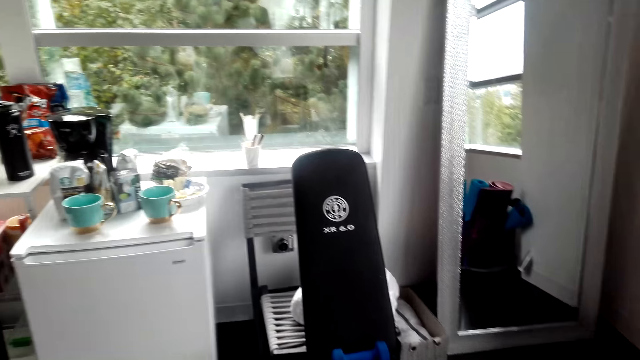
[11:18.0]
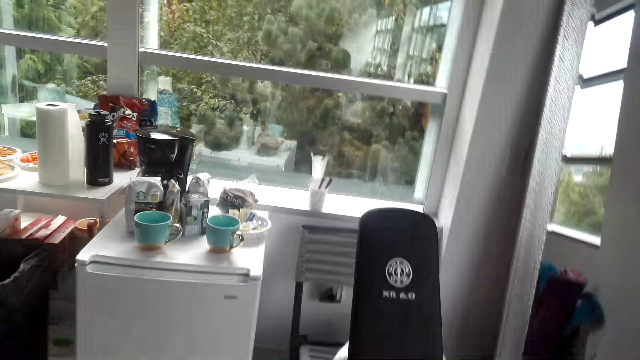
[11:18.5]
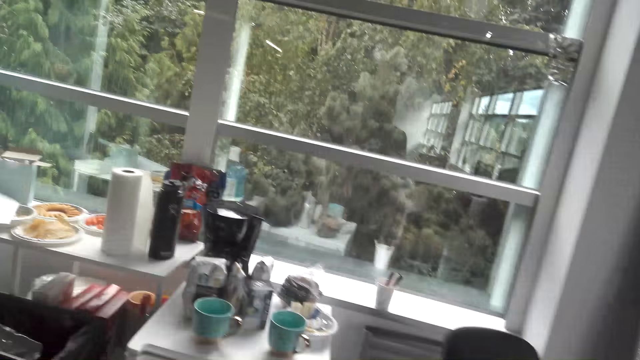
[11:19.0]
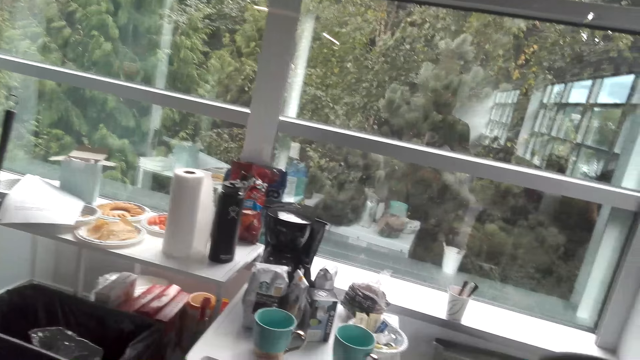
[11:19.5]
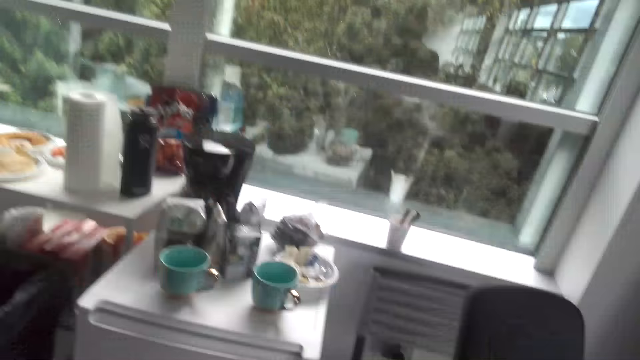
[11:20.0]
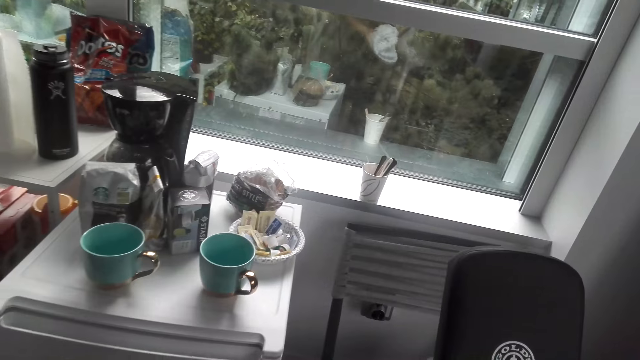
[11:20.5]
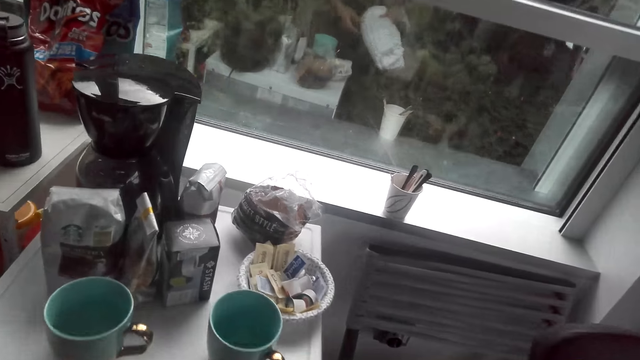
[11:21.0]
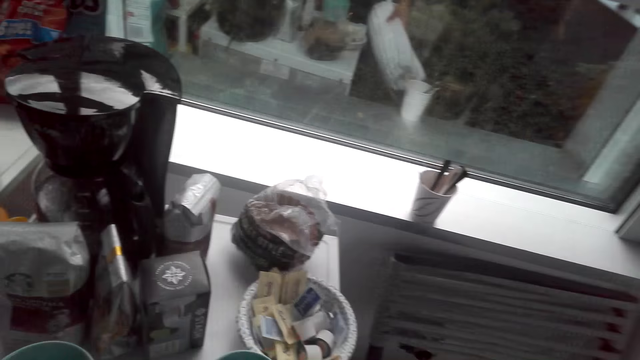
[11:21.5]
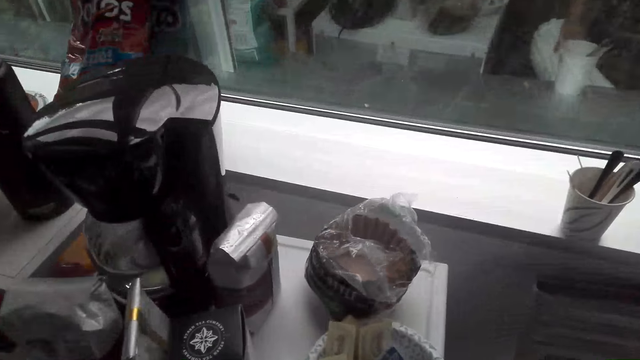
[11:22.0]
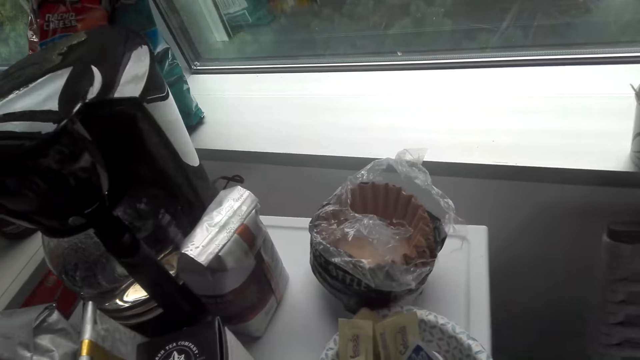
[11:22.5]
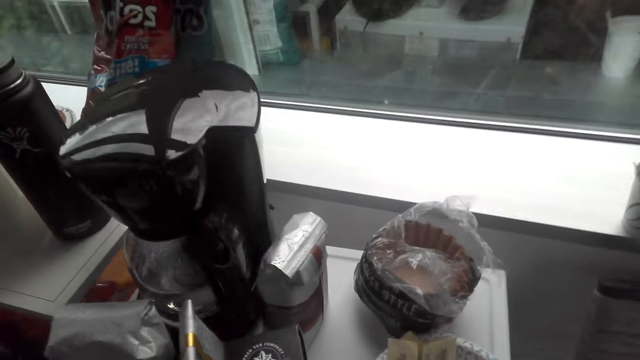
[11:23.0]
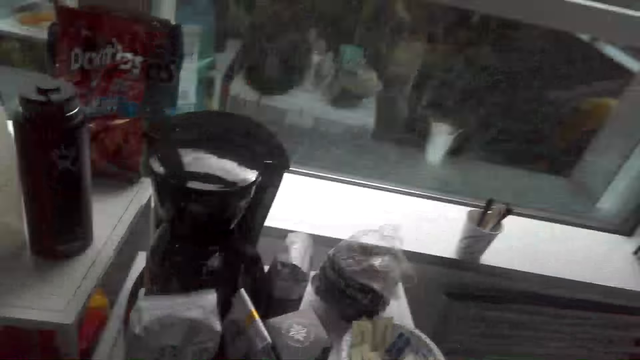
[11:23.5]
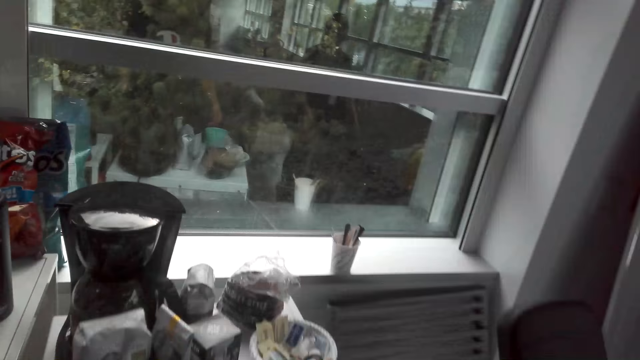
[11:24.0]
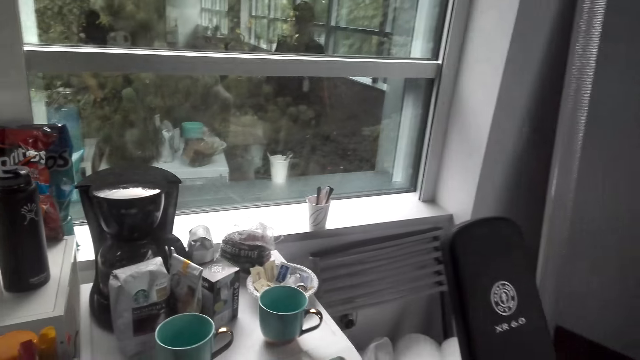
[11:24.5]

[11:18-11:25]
The camera wearer looks around. They move around the room.

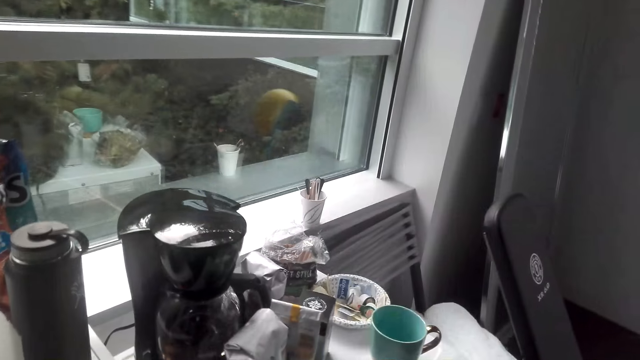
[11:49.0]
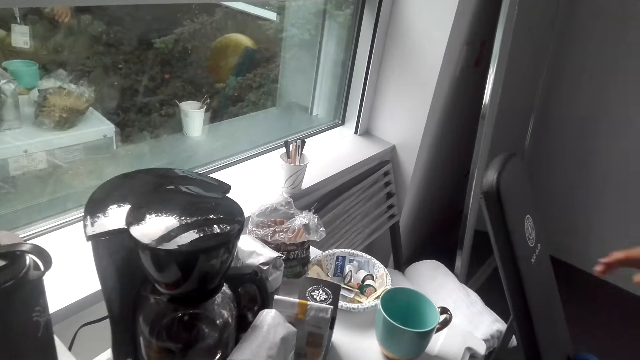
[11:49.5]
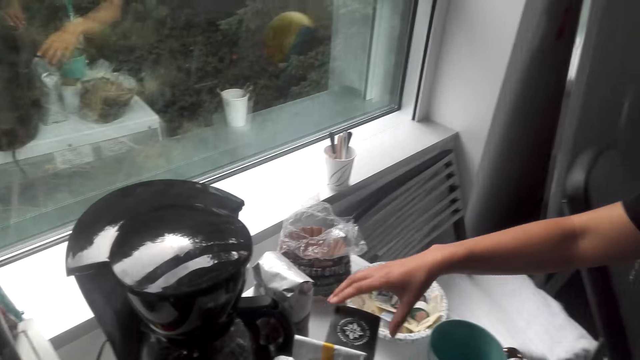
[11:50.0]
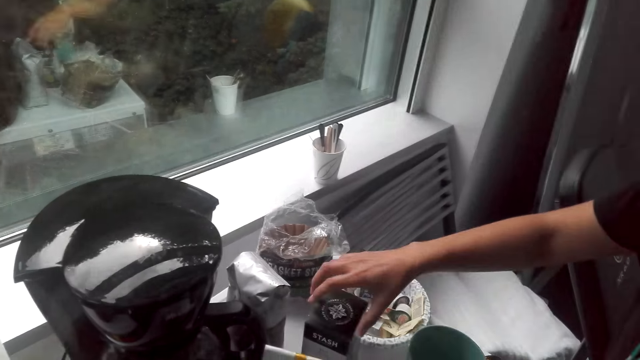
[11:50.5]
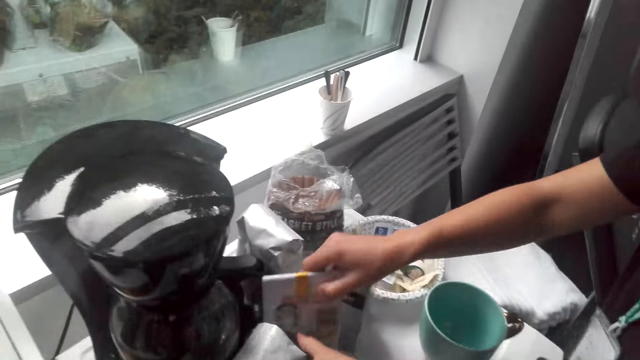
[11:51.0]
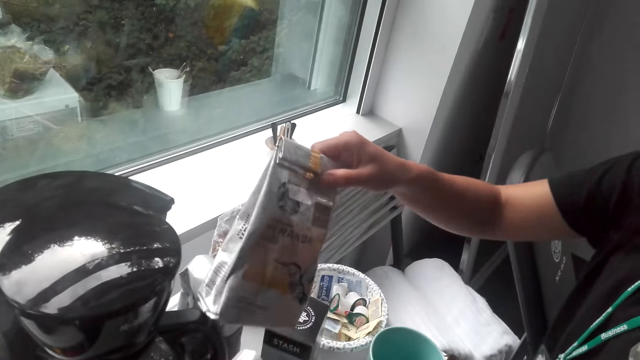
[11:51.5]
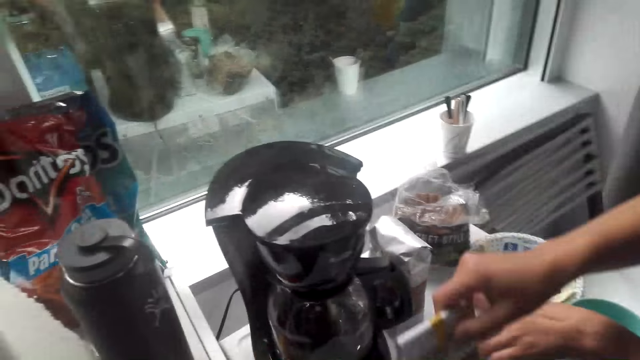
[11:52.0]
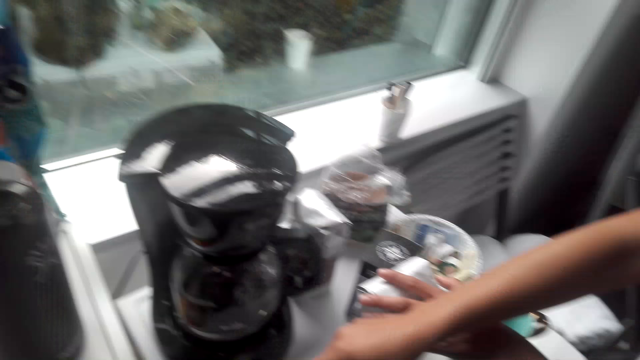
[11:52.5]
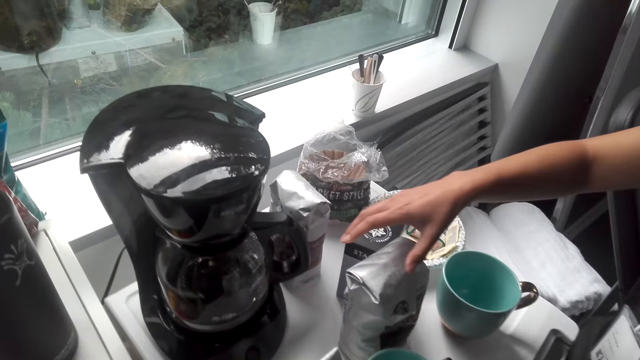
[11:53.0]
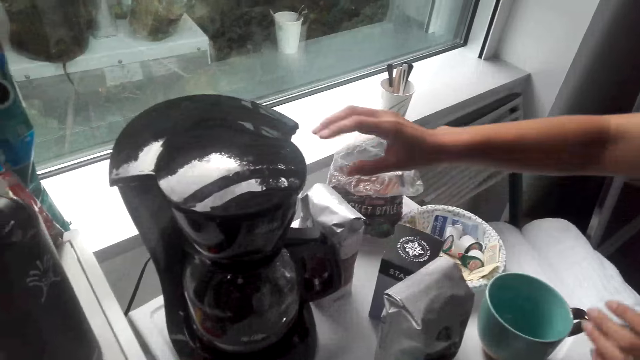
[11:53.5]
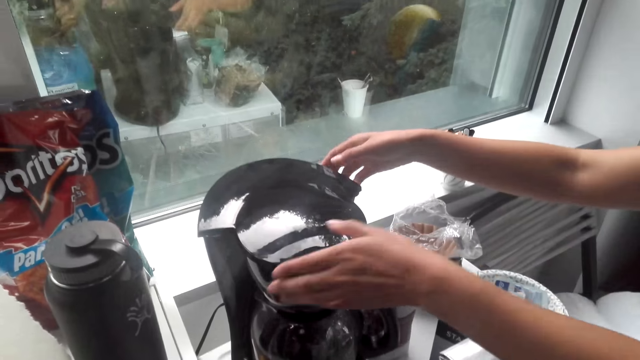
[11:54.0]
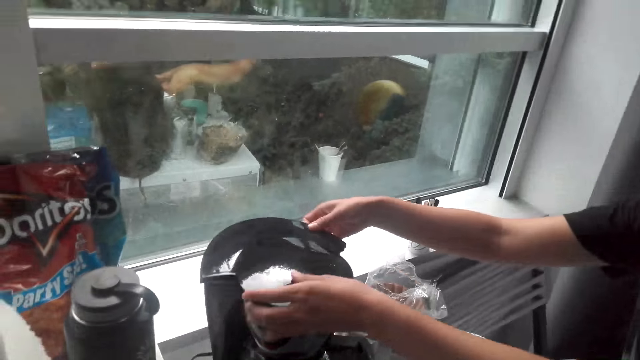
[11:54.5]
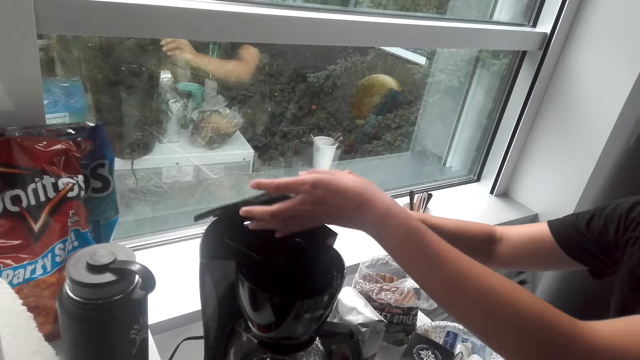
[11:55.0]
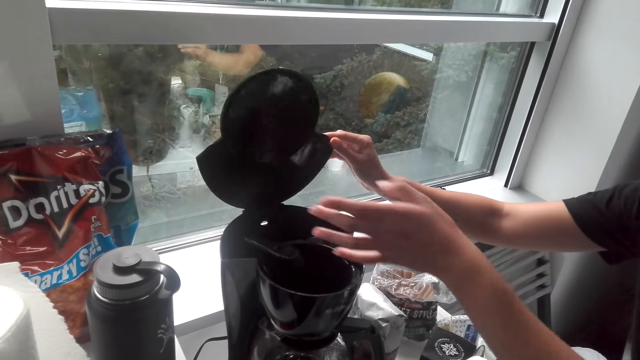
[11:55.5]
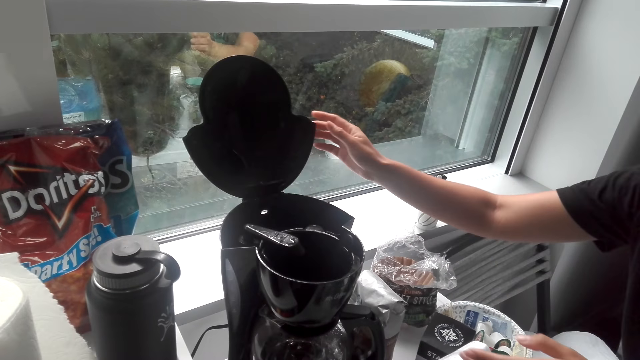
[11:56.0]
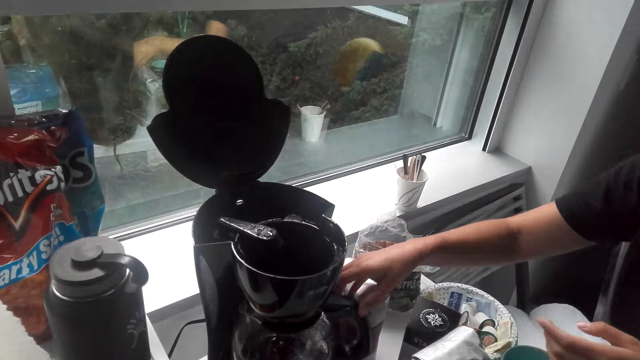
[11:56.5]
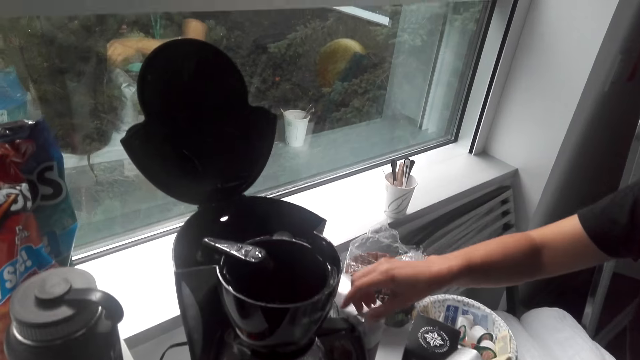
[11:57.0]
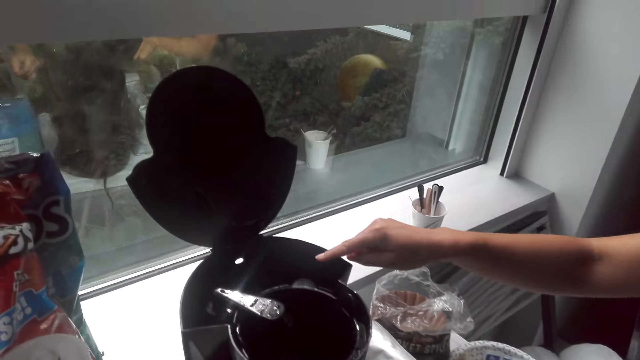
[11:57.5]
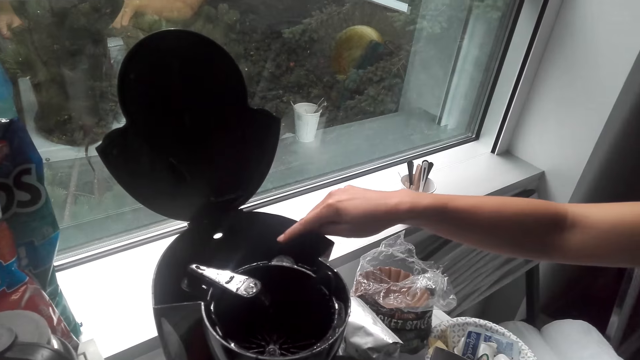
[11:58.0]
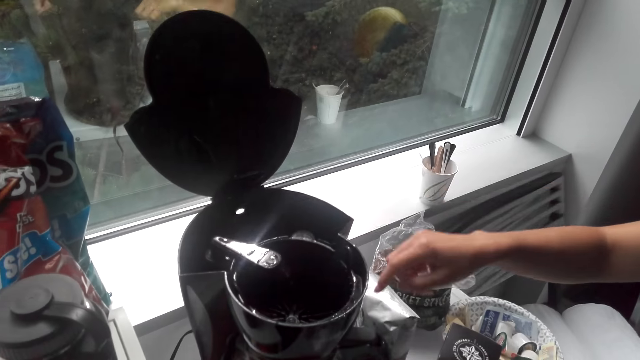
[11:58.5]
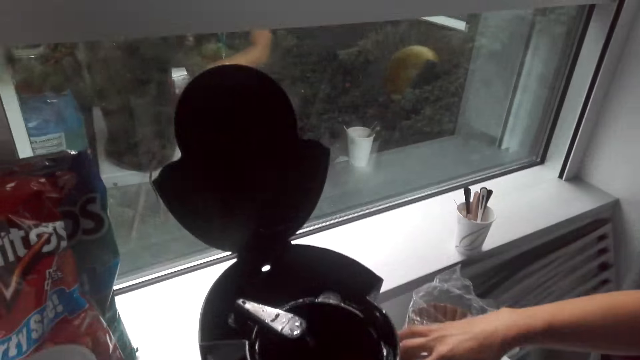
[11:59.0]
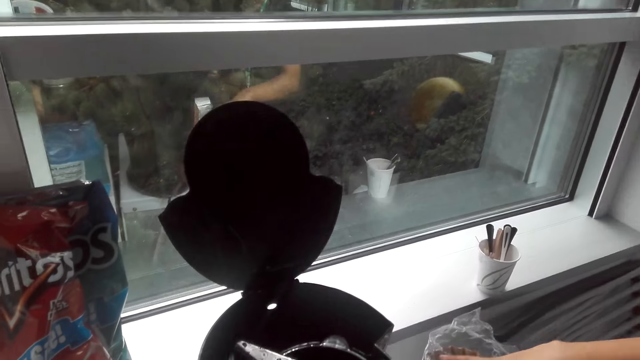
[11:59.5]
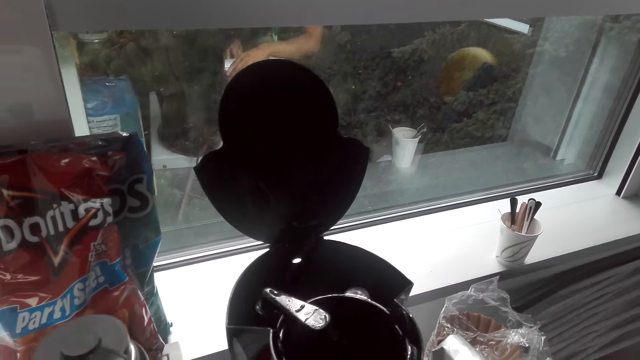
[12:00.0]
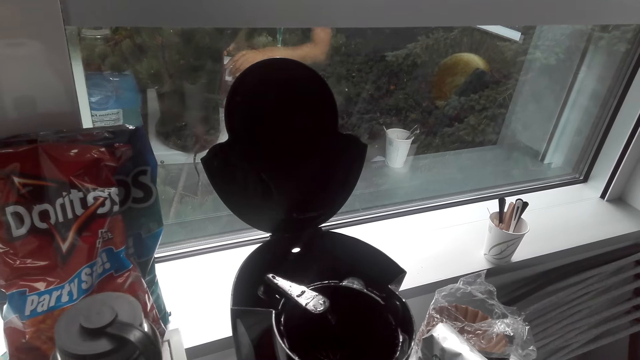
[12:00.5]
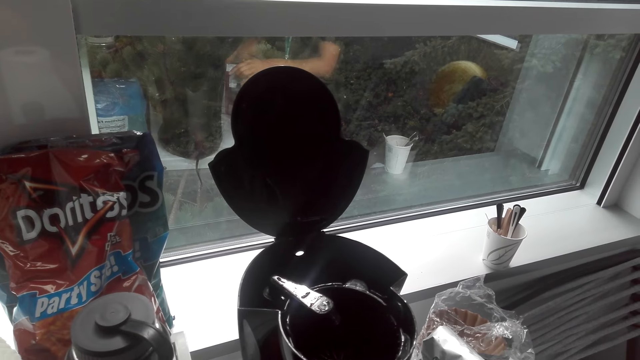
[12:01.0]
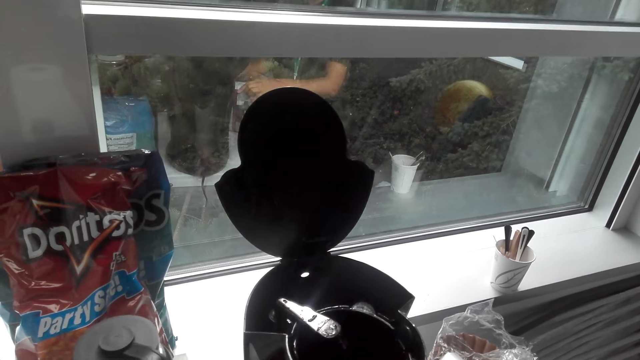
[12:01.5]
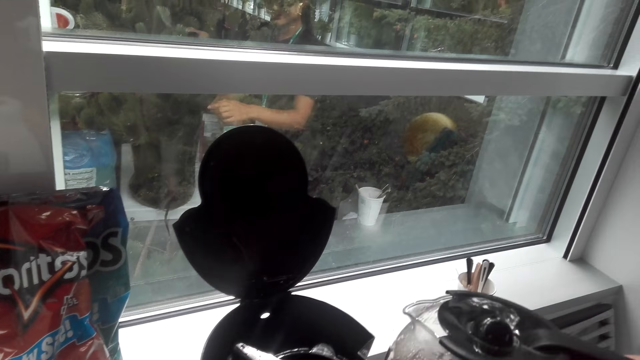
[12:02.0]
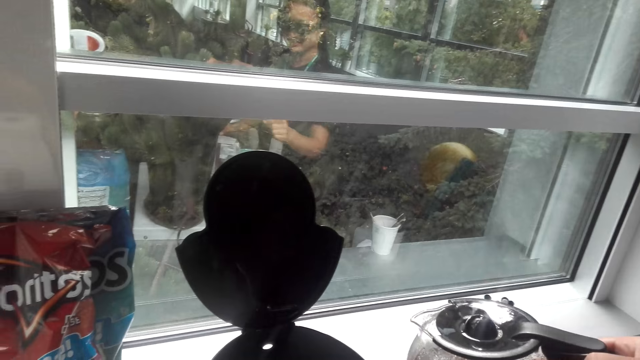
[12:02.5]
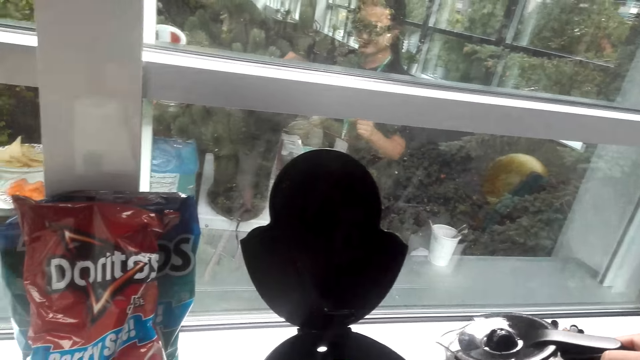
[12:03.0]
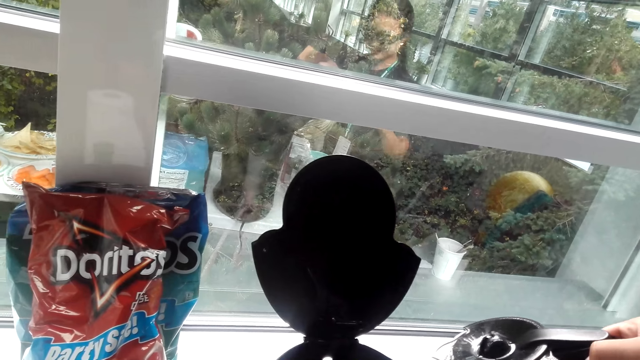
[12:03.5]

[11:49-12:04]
A woman picks up paper with the right hand. The woman moves something on the table. The woman opens the tea pot with the right hand. The woman points at the tea pot with the right hand. The camera wearer does something.
